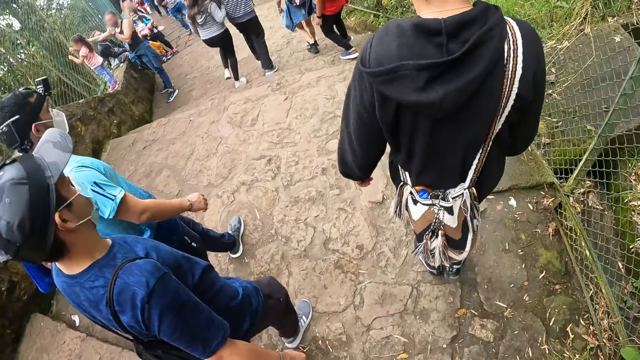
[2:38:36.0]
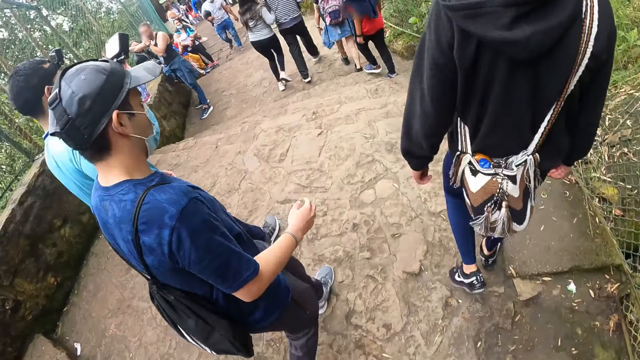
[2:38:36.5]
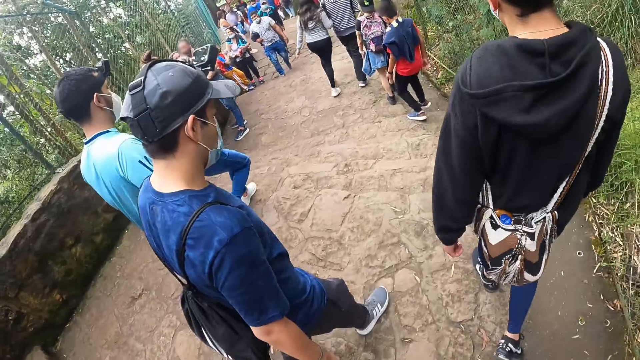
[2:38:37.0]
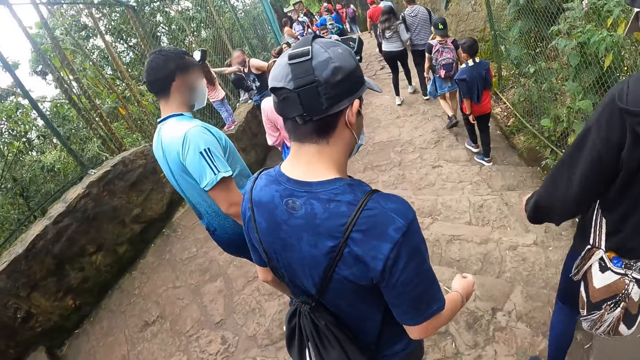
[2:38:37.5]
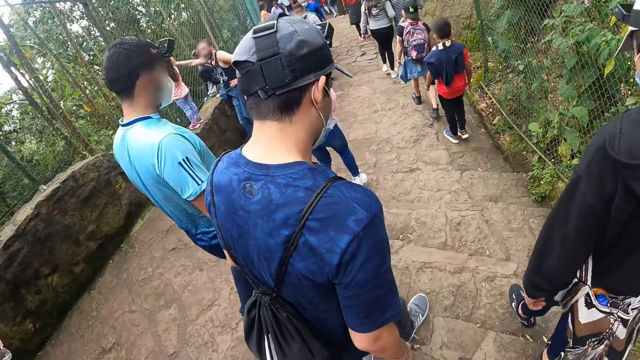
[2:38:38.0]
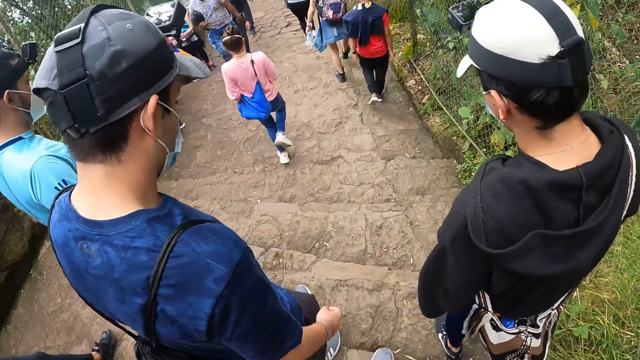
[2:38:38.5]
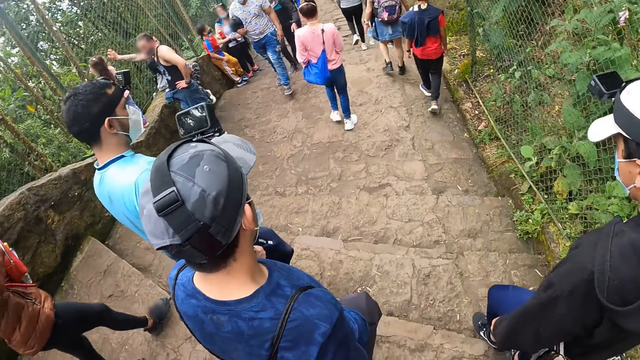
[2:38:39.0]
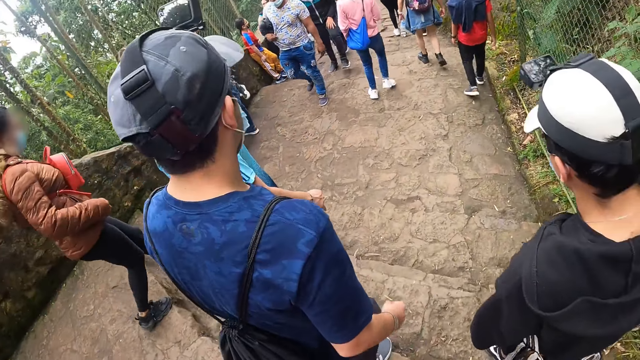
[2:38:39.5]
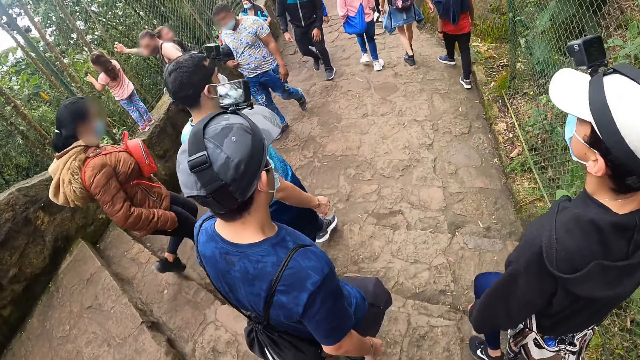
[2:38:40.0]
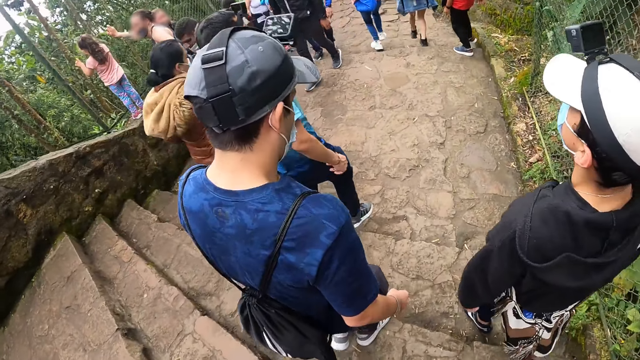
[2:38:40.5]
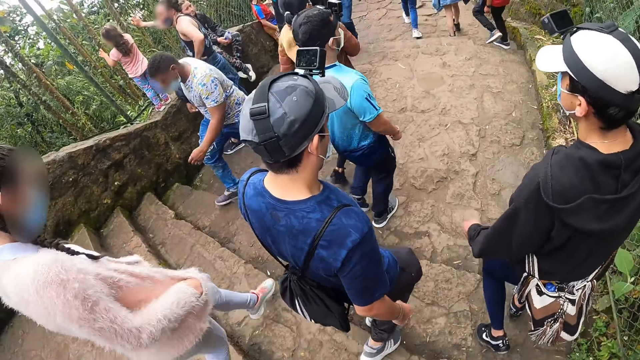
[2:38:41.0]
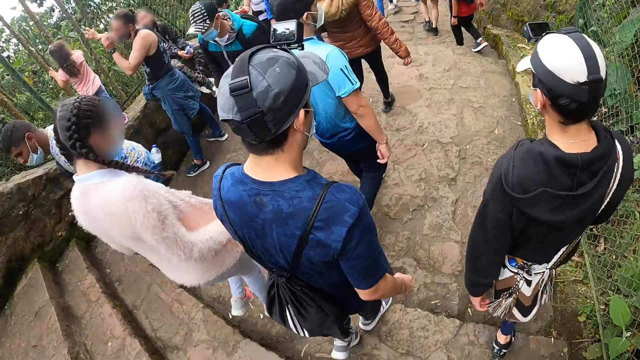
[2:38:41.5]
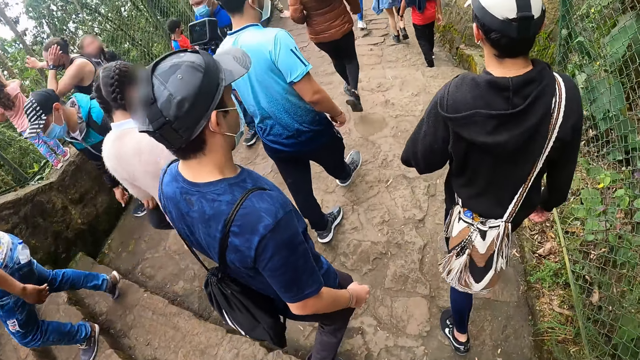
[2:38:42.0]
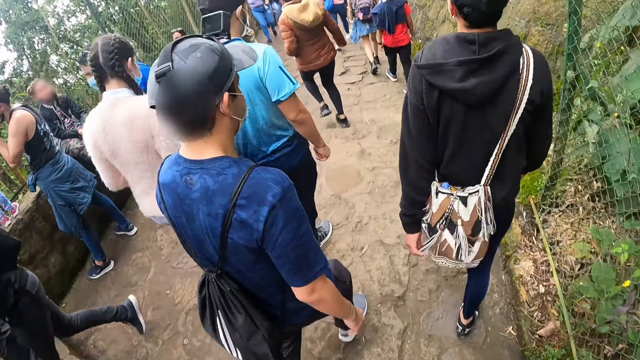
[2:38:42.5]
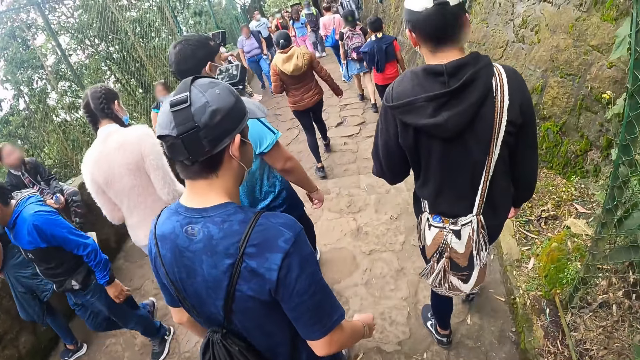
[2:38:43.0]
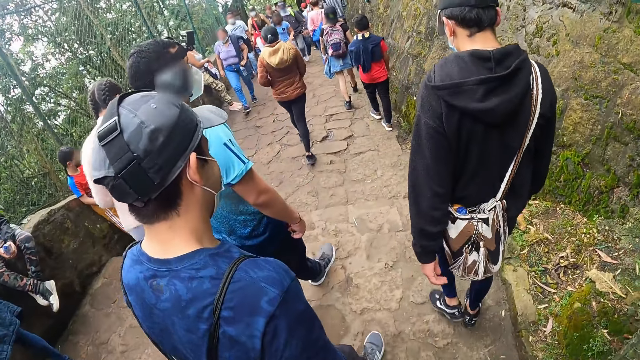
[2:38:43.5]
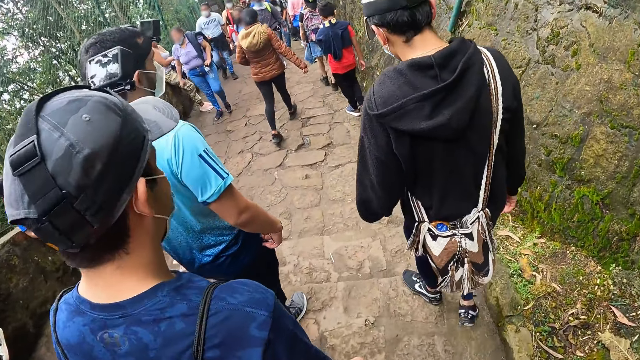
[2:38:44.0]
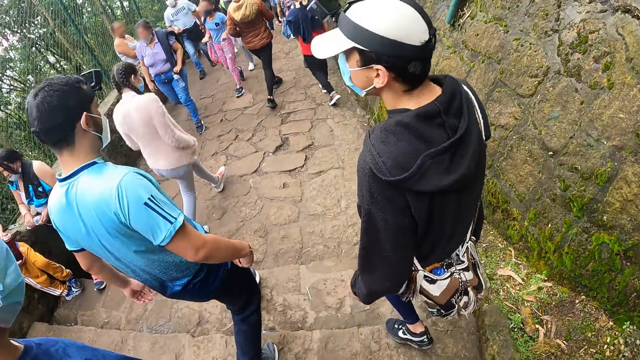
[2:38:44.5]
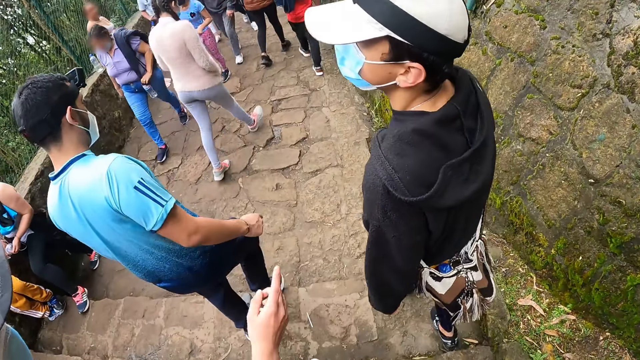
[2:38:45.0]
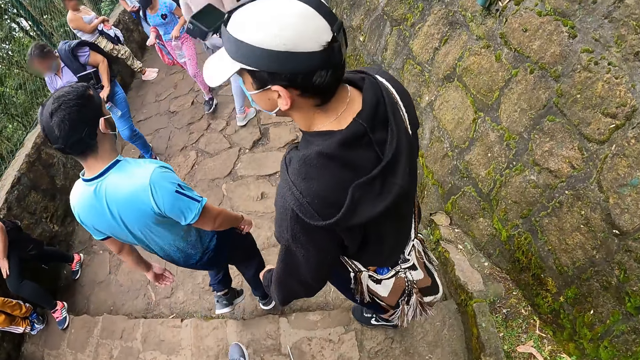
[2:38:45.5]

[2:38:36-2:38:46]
The camera wearer walks down a stairway on the pathway in the hill with a man, another man and a third man.

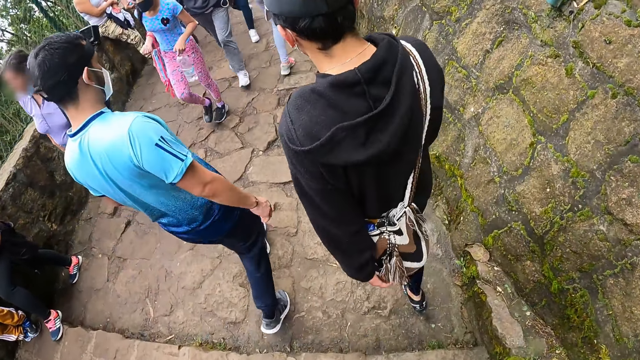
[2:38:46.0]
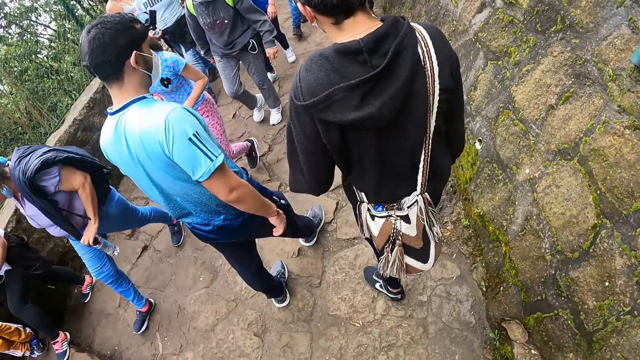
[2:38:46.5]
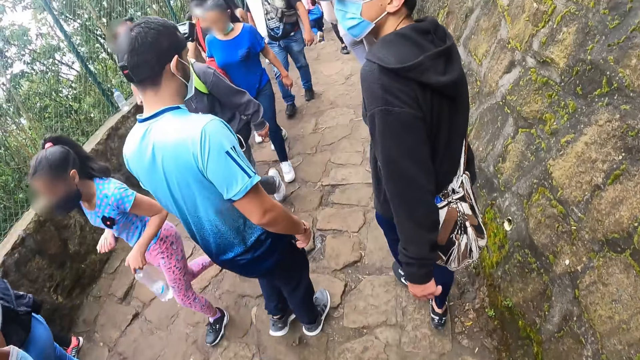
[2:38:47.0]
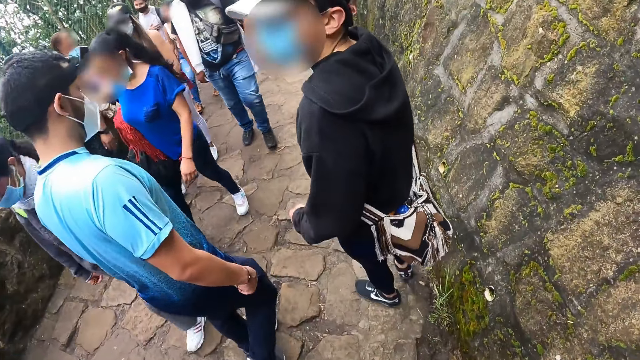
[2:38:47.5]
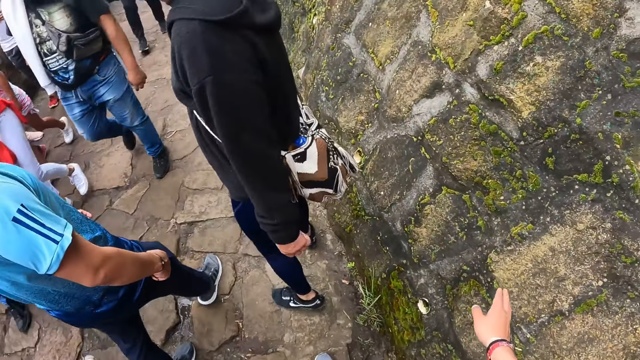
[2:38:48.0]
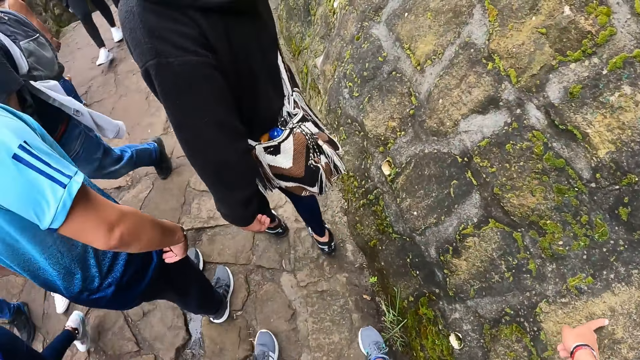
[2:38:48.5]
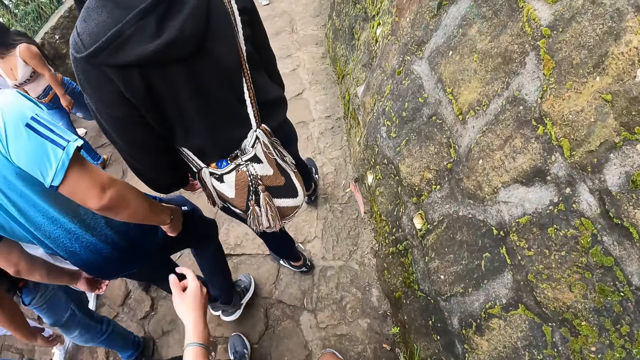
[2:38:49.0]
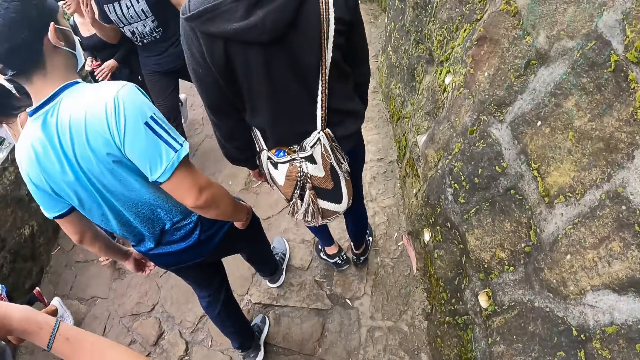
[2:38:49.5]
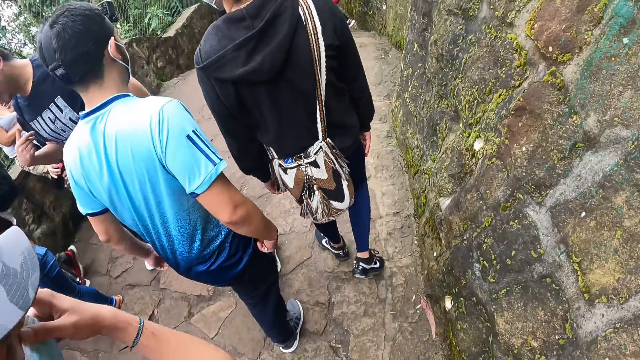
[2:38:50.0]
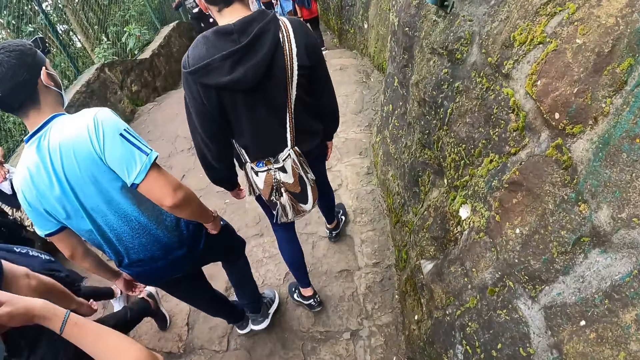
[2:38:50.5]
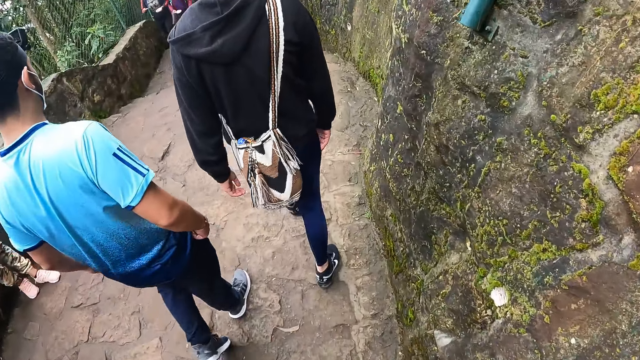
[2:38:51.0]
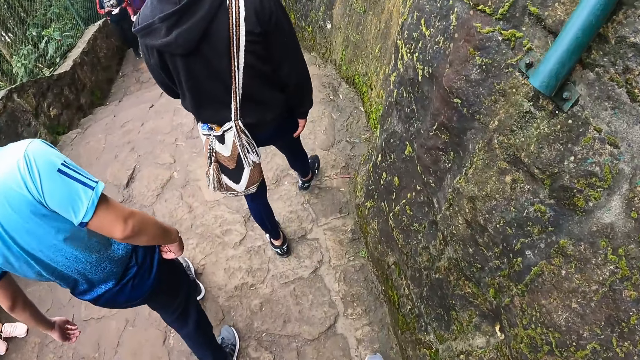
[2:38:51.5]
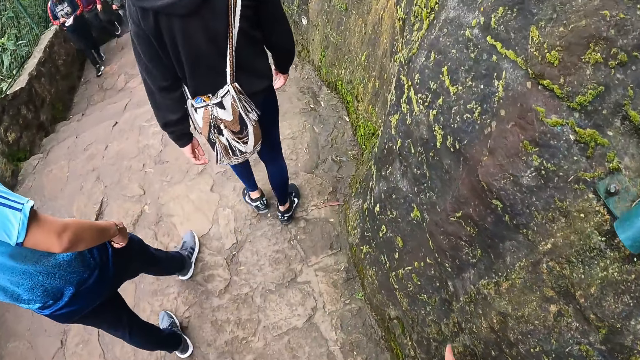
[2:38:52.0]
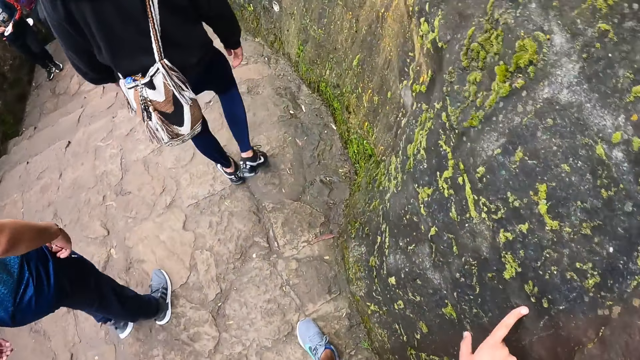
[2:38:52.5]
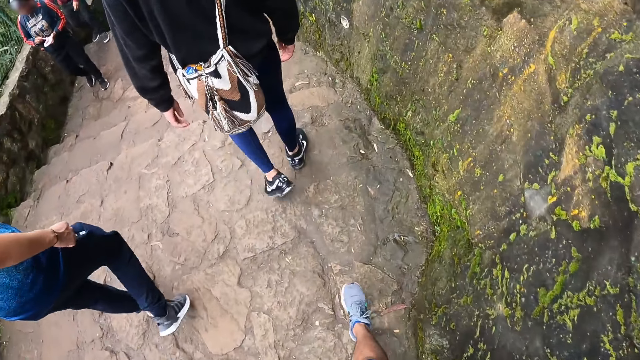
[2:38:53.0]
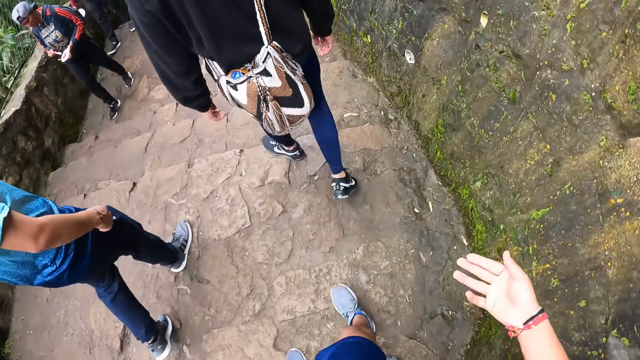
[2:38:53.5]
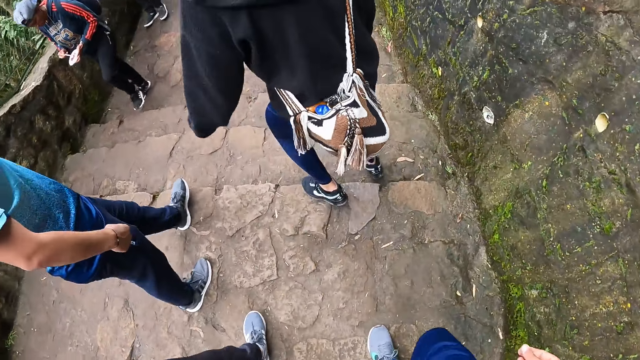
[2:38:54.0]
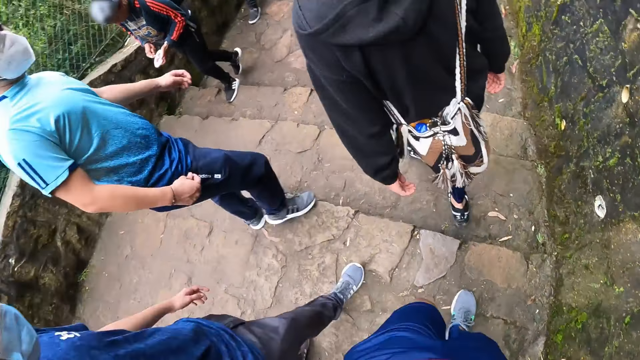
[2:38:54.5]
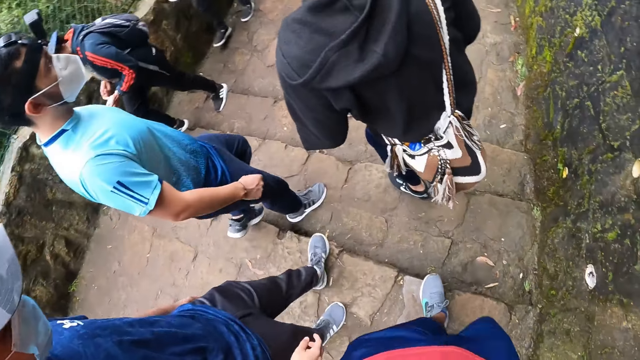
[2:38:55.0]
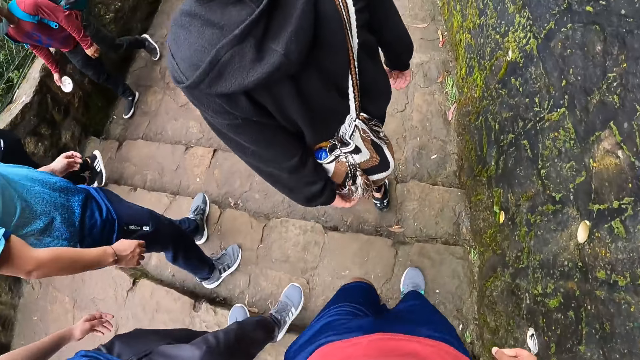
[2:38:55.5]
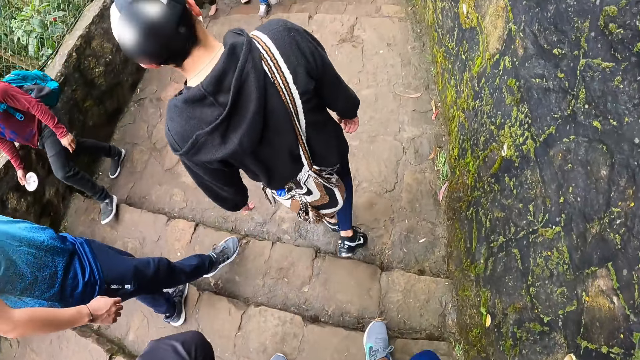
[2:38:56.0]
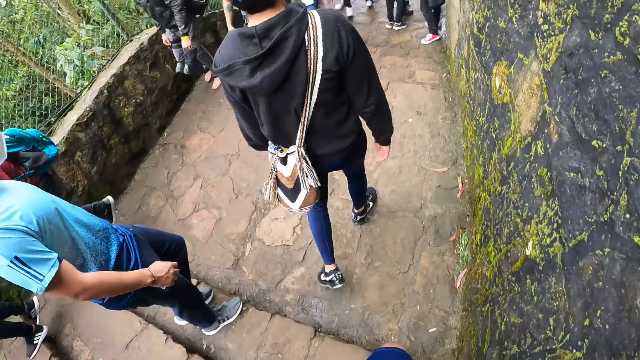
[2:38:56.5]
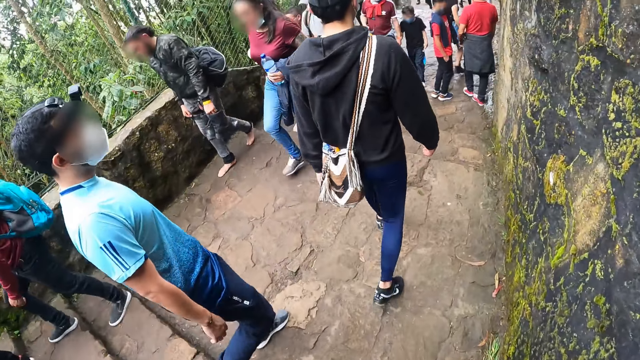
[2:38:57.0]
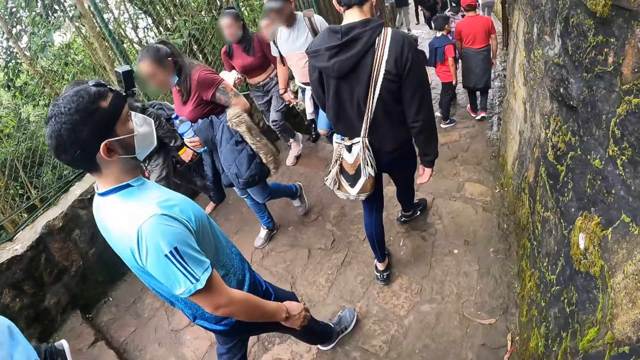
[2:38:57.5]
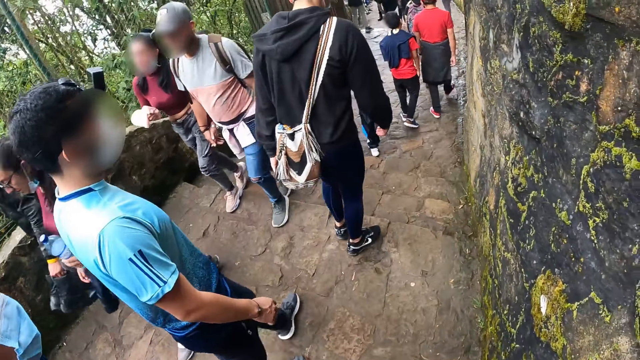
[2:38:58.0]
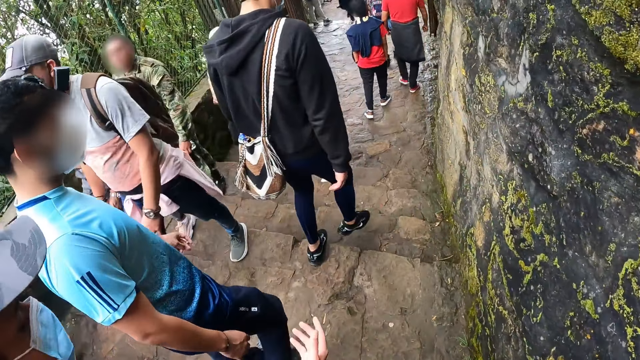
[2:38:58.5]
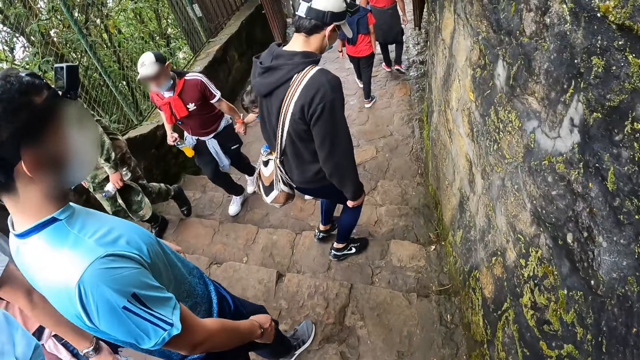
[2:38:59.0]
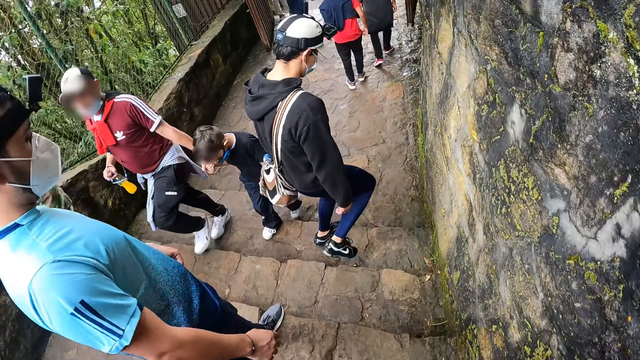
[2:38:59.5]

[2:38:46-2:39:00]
The camera wearer touches a wall along the pathway on the hill with his right hand. He is walking on the pathway.
